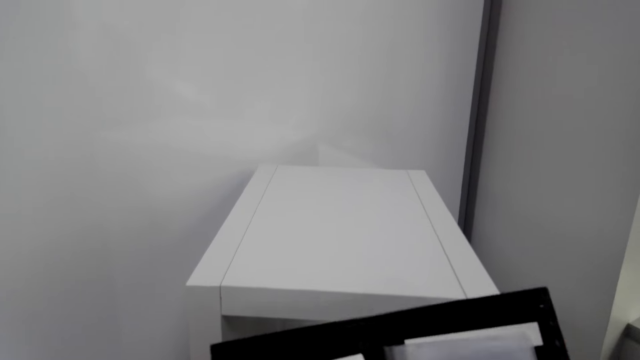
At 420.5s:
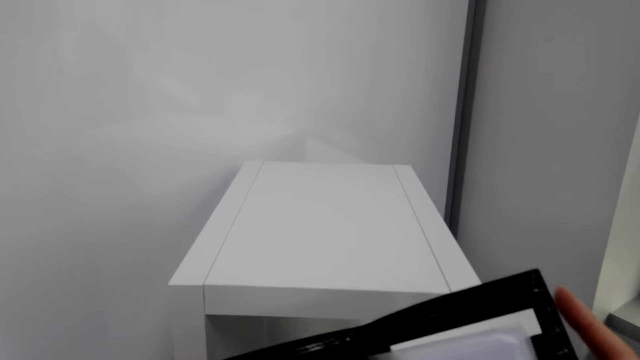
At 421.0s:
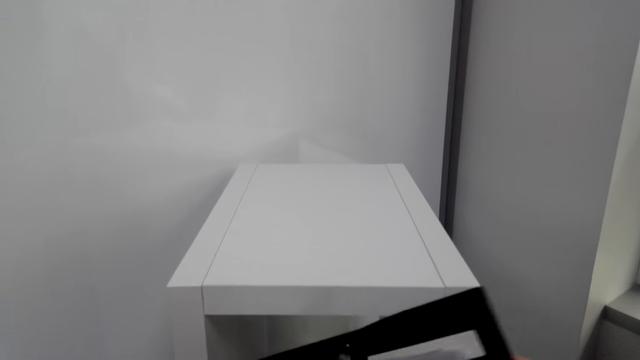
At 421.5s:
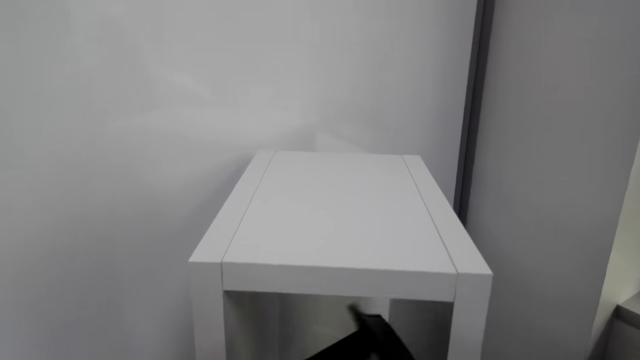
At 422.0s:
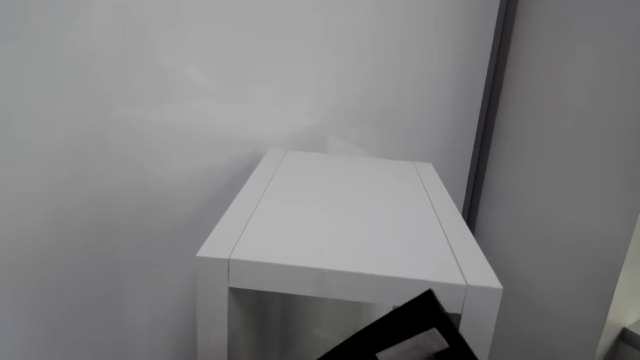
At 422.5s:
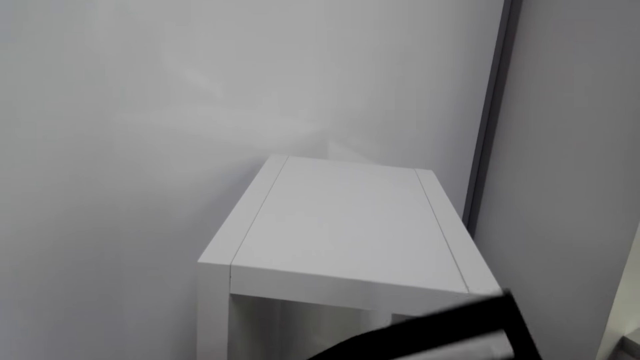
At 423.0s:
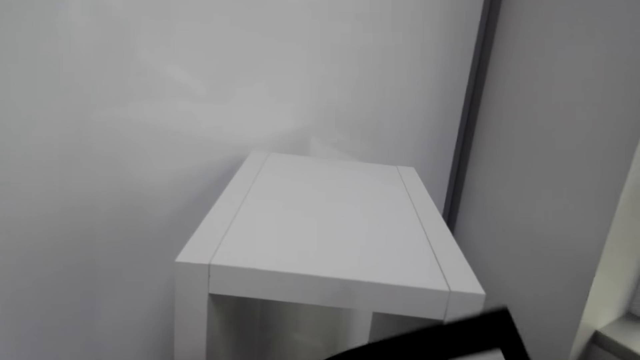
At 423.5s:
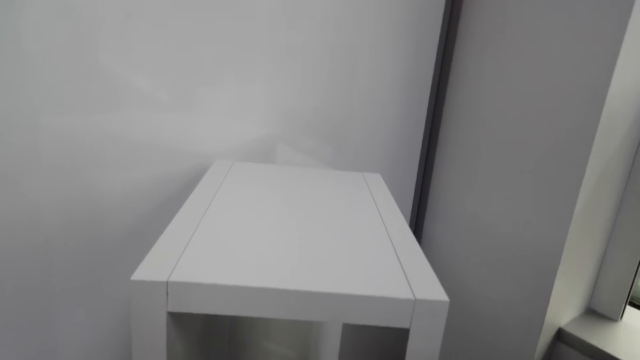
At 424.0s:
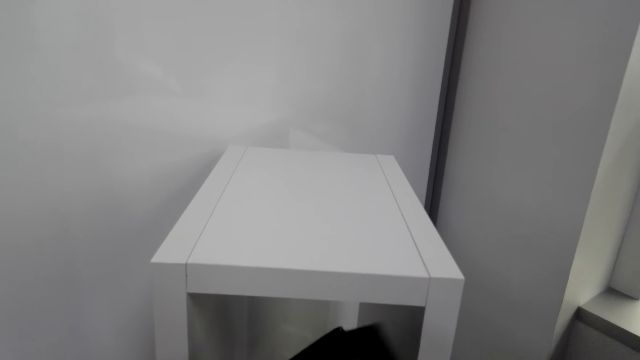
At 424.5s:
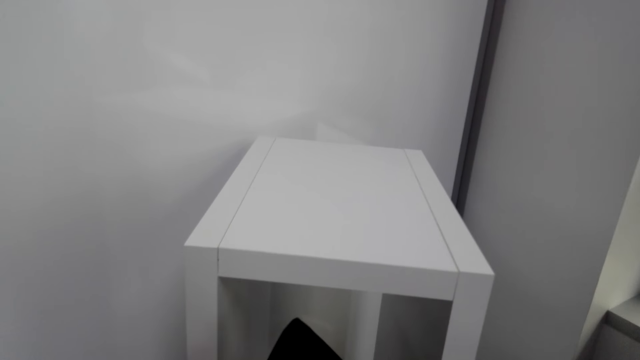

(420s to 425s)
The camera wearer closes the wallet.

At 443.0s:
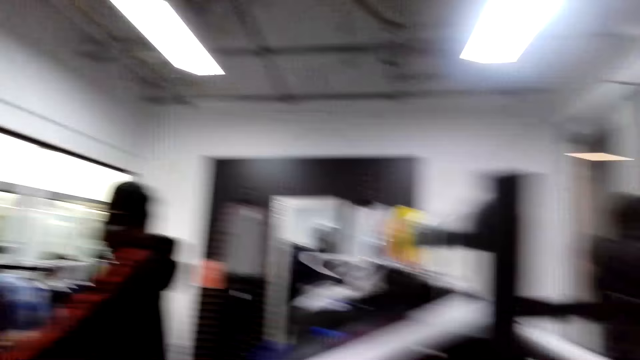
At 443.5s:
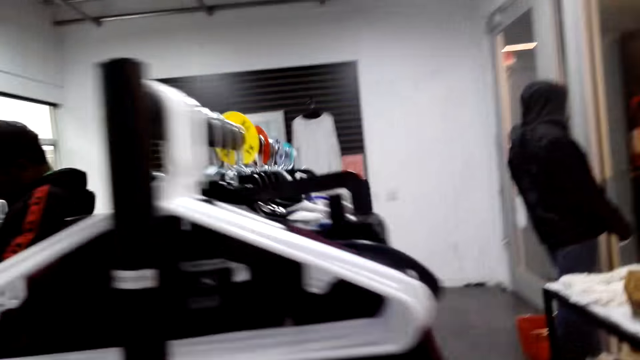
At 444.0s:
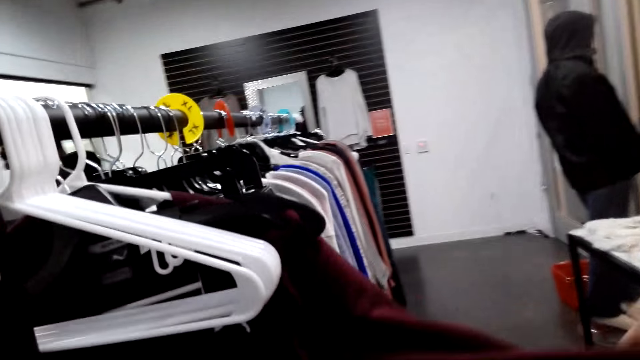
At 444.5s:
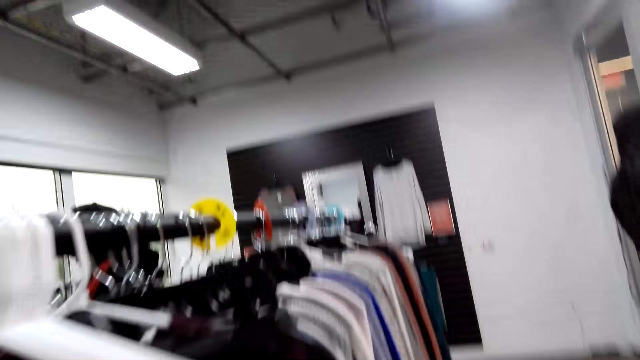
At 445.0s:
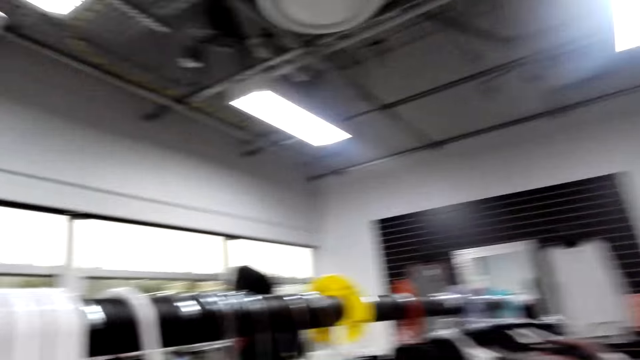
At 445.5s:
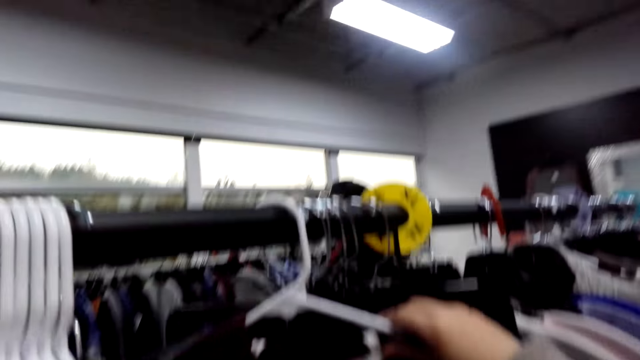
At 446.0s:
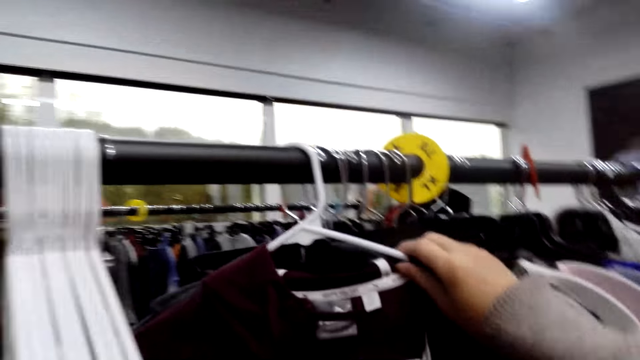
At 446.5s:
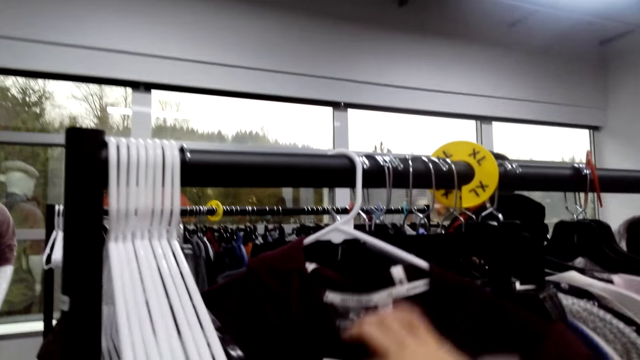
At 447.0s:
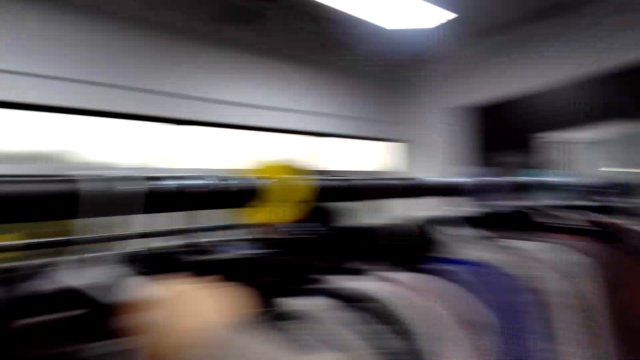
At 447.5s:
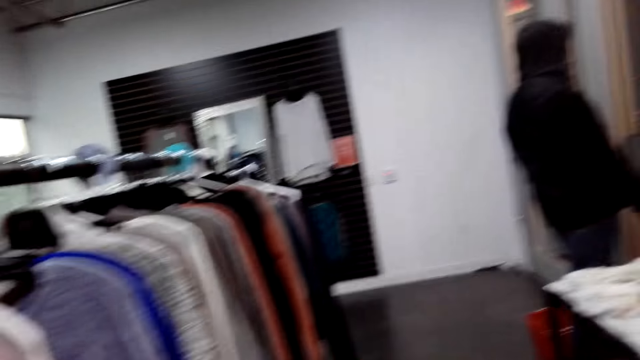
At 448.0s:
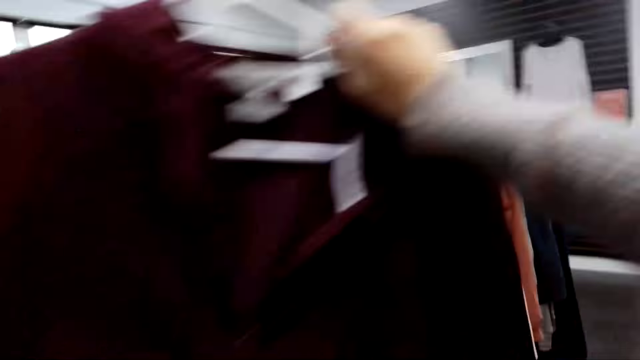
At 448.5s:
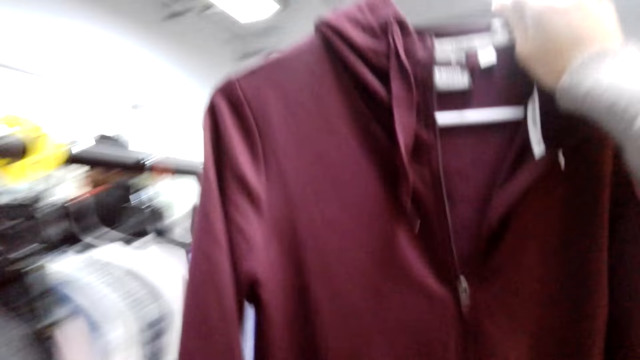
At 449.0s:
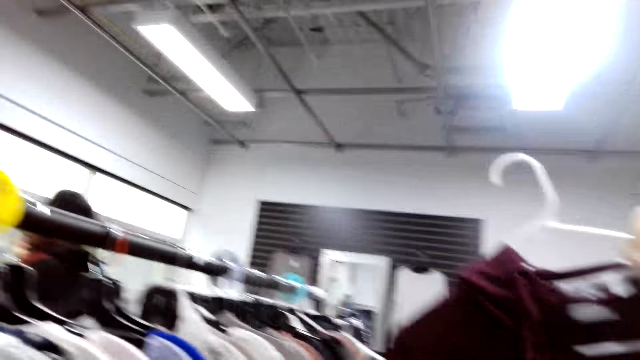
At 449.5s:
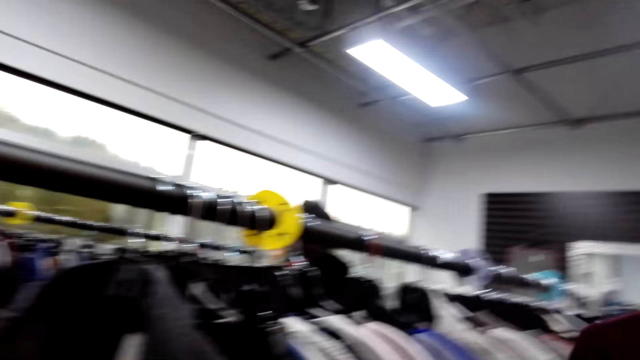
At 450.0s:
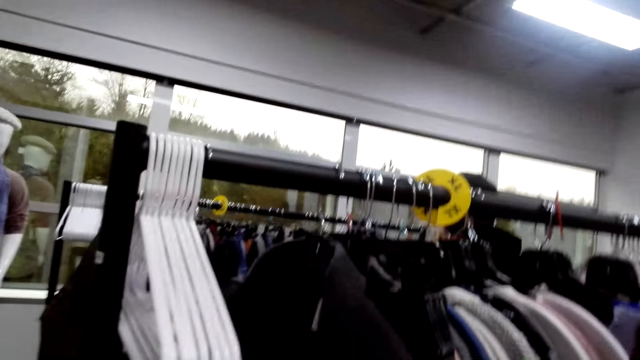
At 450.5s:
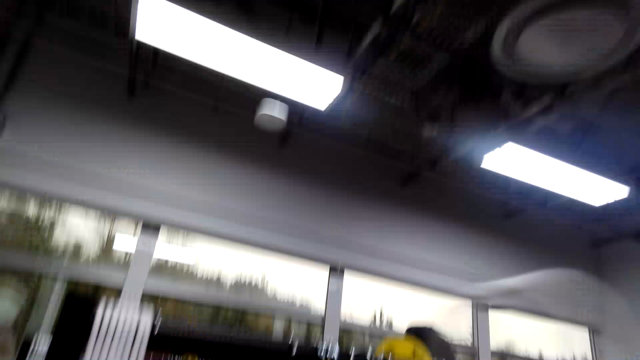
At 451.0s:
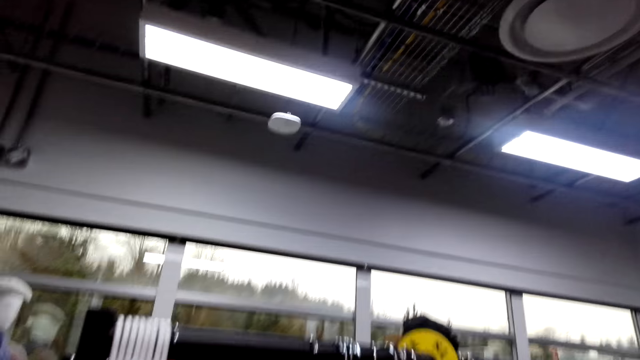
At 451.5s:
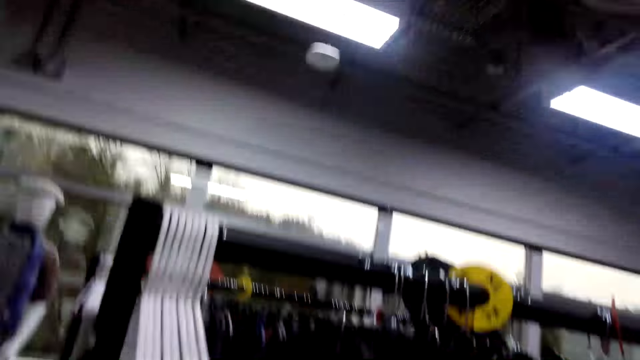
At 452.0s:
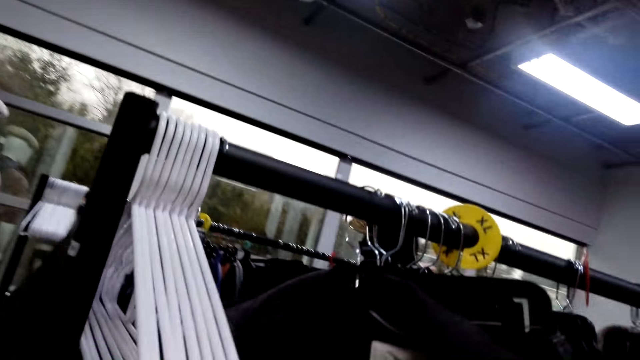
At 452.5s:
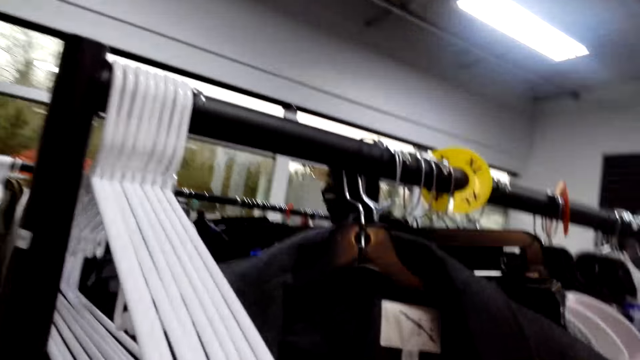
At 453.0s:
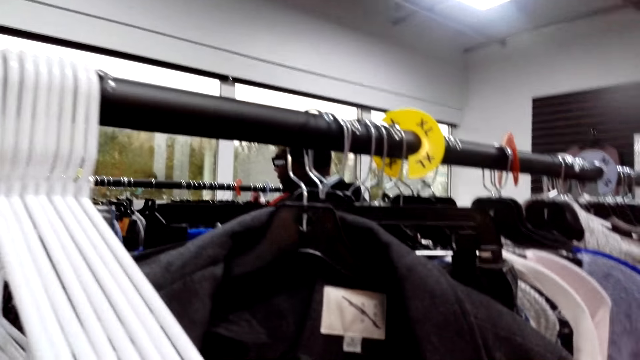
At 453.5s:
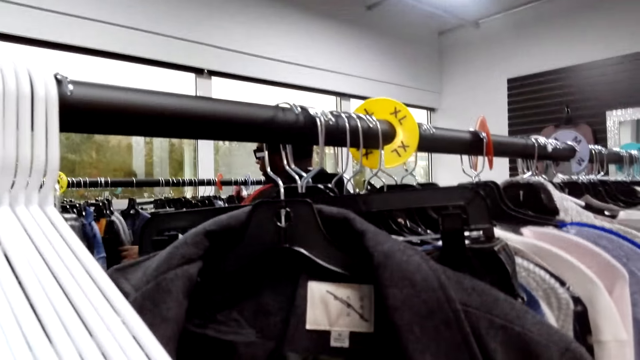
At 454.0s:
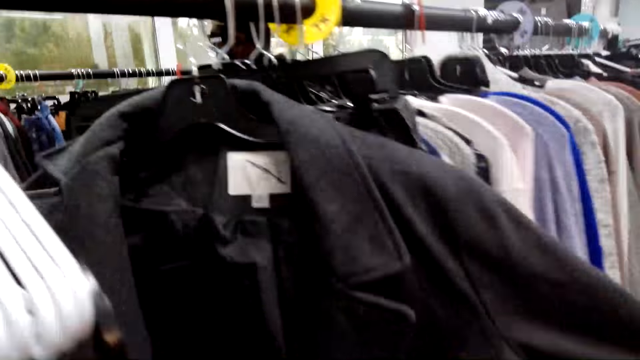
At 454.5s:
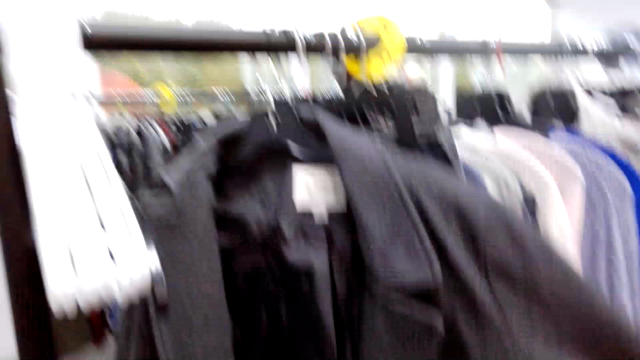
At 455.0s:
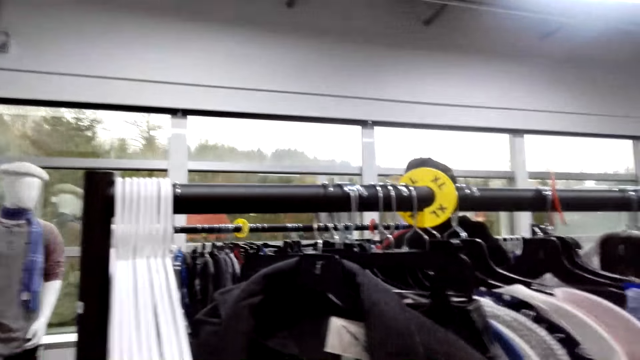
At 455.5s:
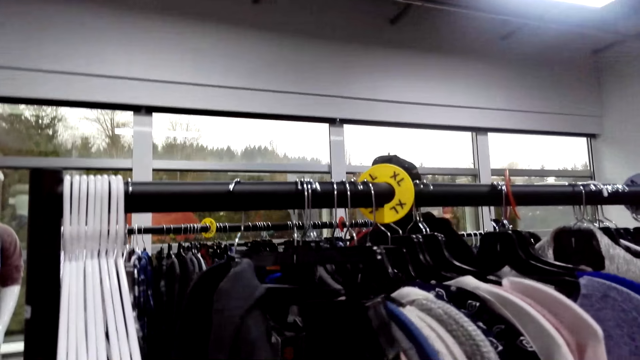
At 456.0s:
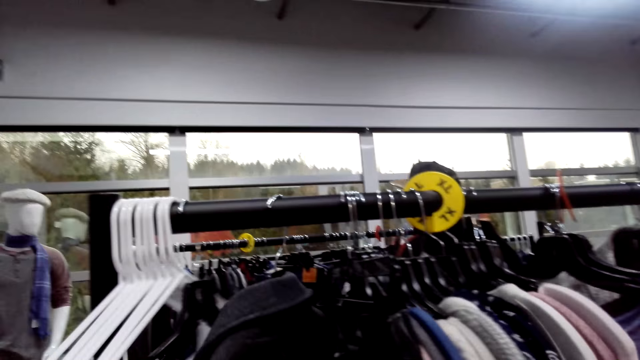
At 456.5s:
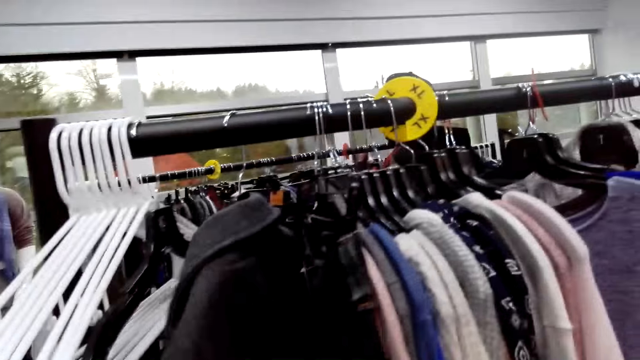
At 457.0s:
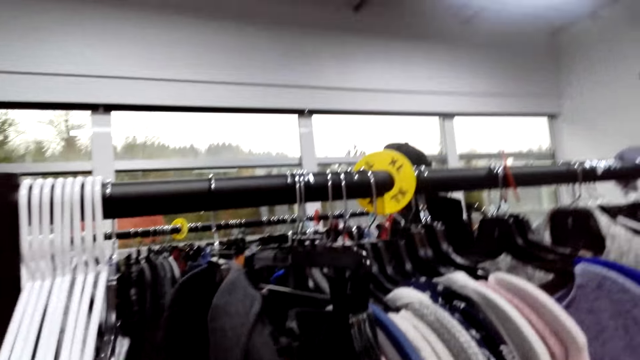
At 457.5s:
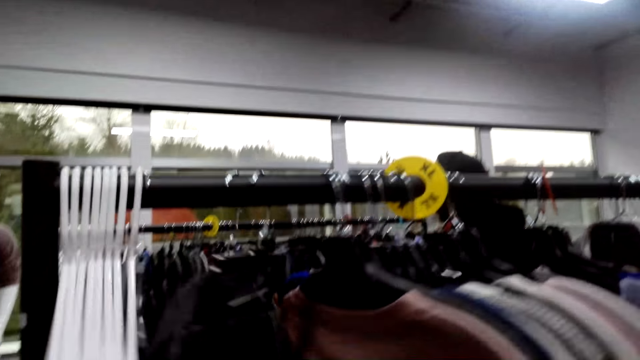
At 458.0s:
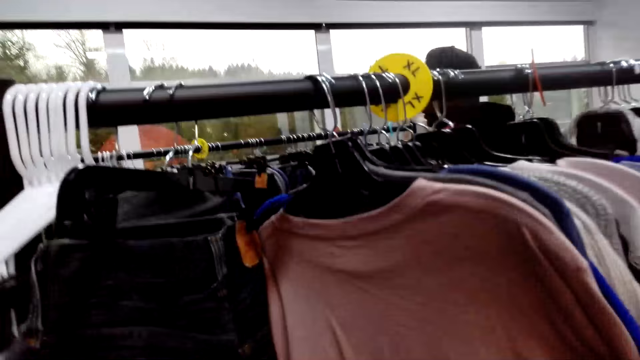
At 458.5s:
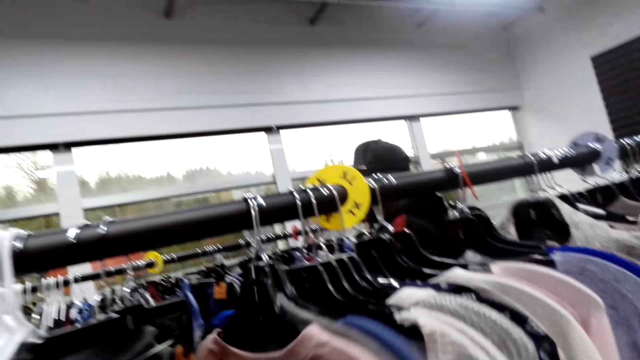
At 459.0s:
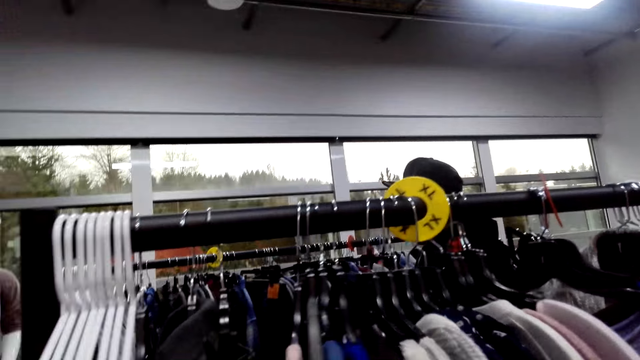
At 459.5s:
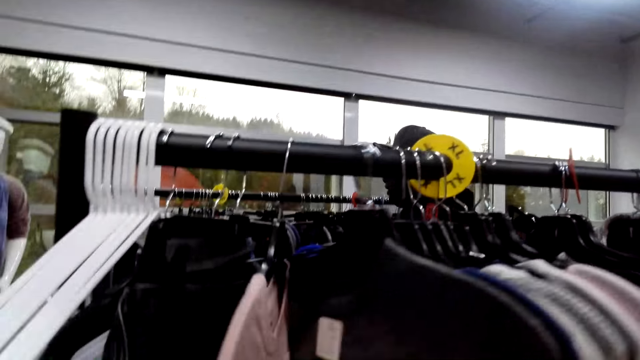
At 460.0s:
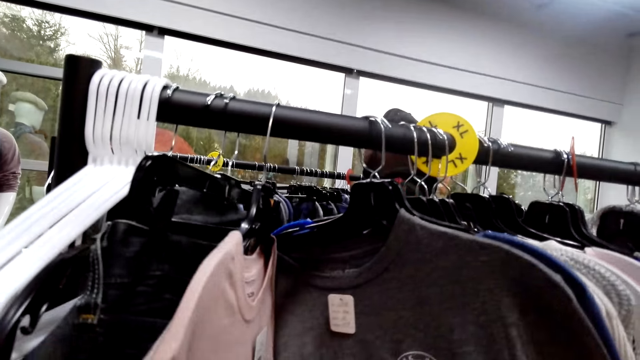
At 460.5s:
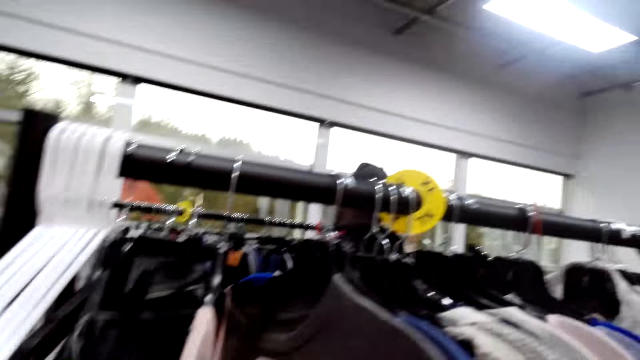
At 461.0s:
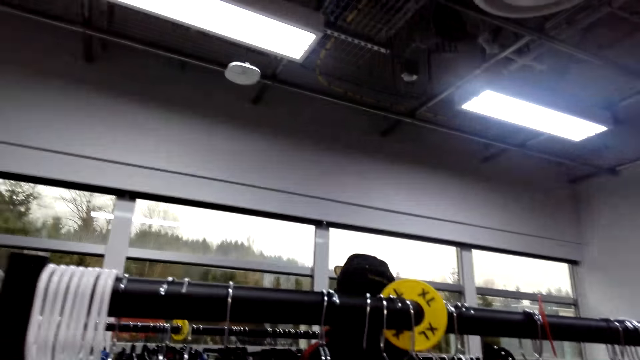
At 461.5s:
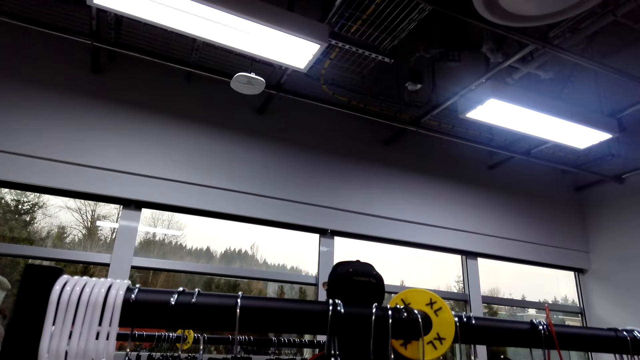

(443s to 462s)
The camera wearer touches the jumpers. They select the shirts from the cloth rack. They hold the jumper. They pick the shirts from the cloth rack. They touch the jumpers. They make a step. They select the shirts from the cloth rack. They stretch the shirts from the cloth rack. They select the shirts from the cloth rack.
